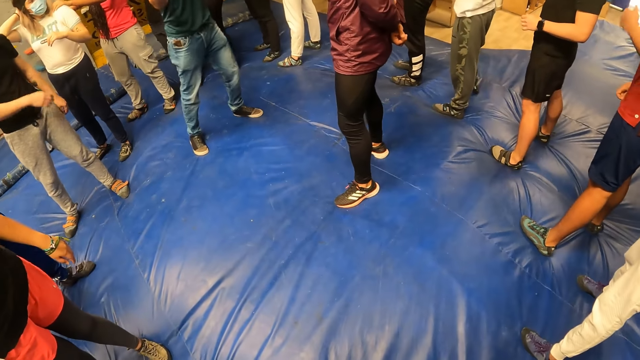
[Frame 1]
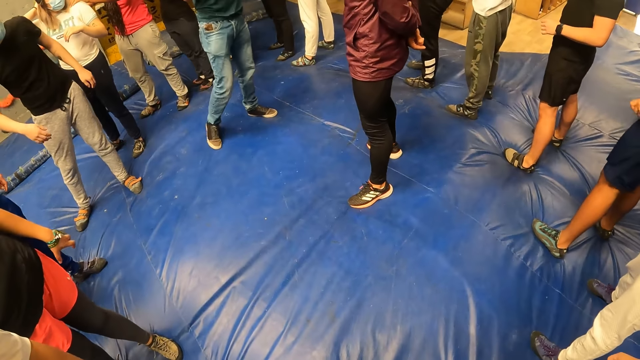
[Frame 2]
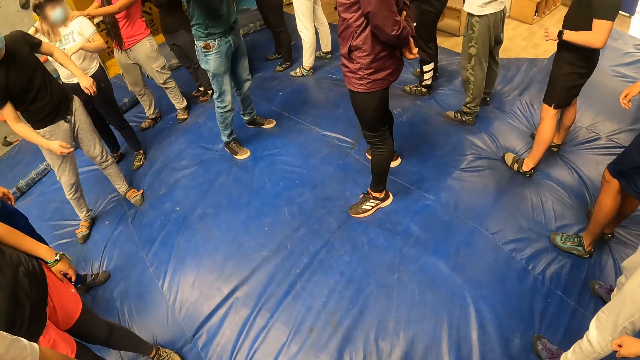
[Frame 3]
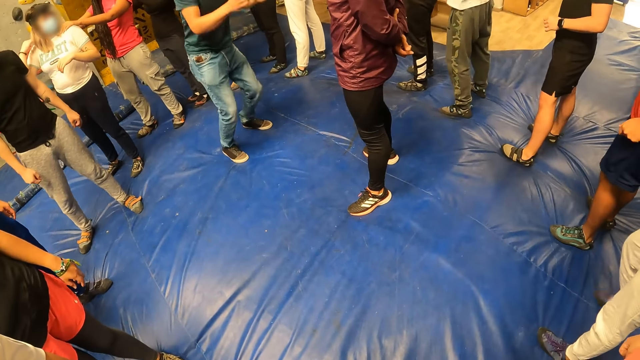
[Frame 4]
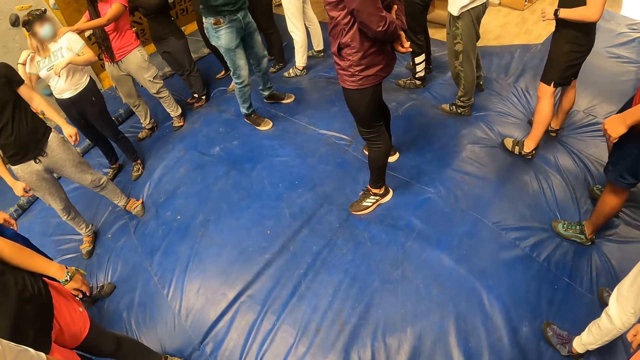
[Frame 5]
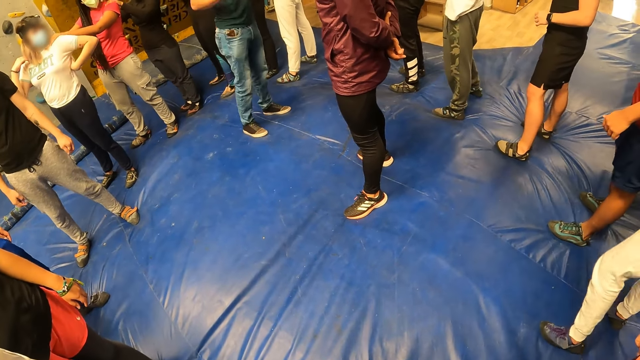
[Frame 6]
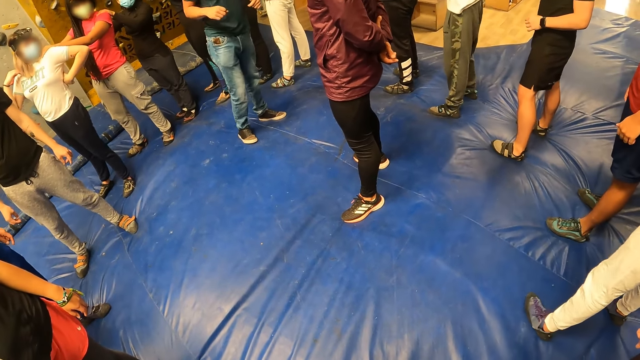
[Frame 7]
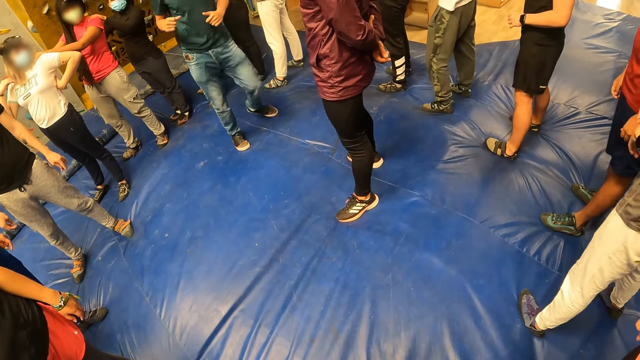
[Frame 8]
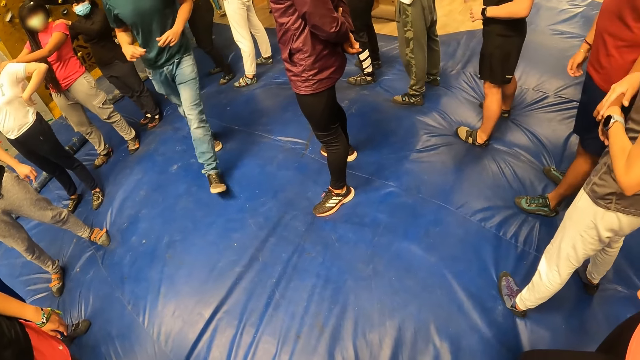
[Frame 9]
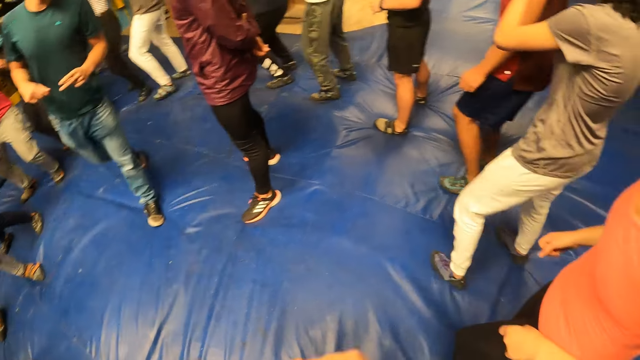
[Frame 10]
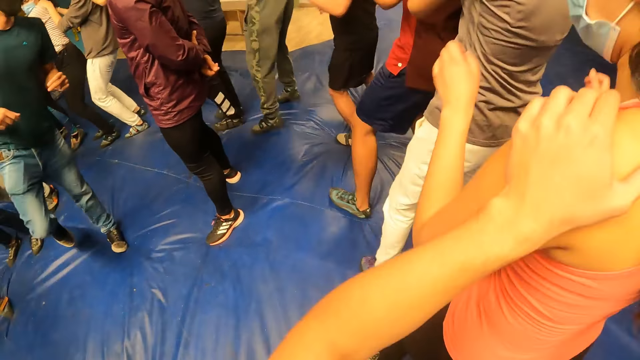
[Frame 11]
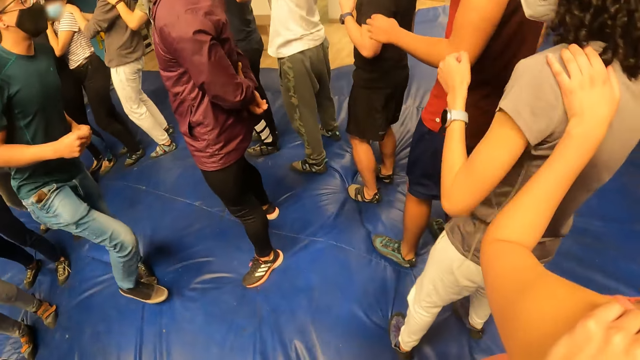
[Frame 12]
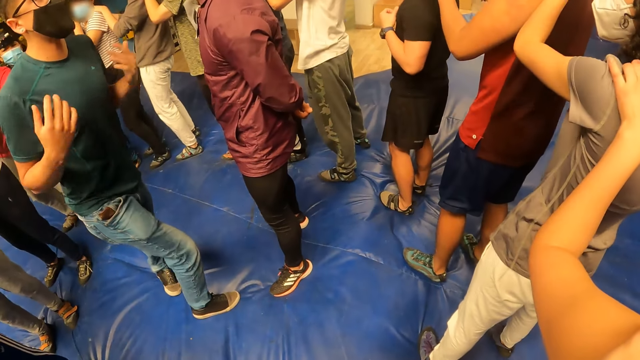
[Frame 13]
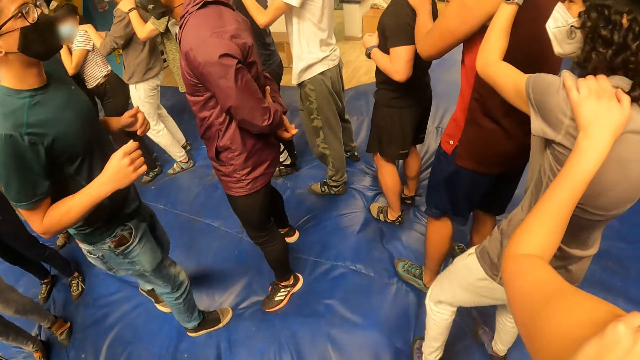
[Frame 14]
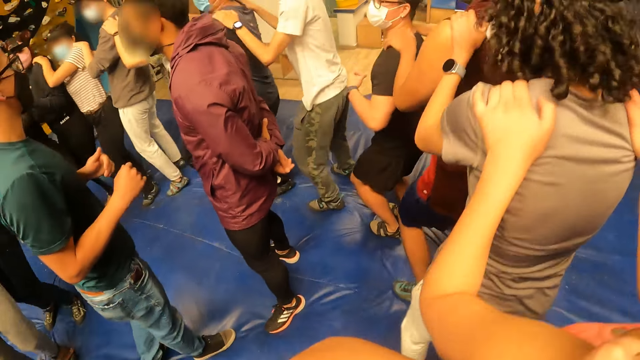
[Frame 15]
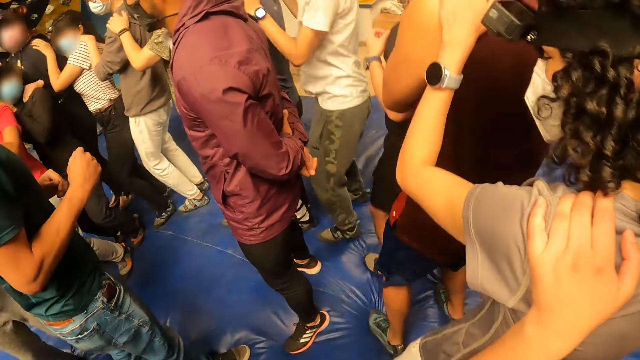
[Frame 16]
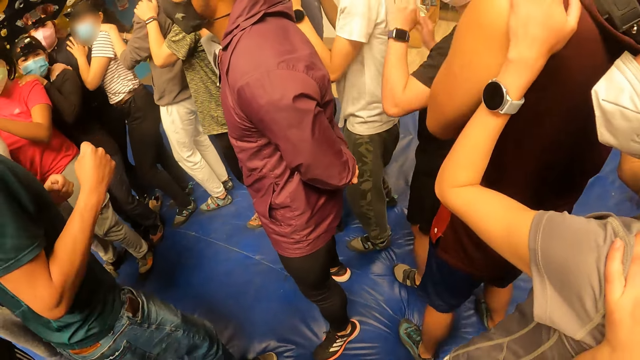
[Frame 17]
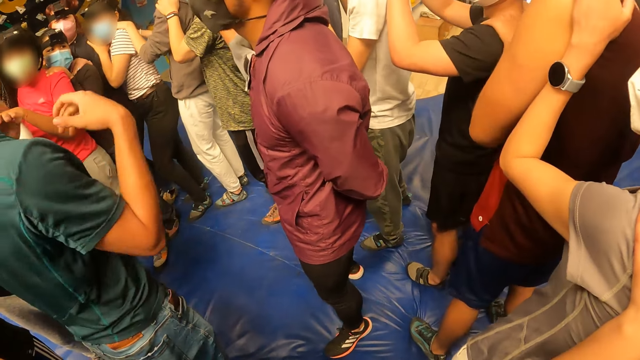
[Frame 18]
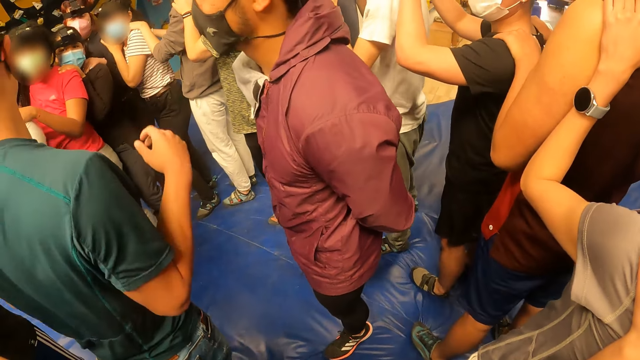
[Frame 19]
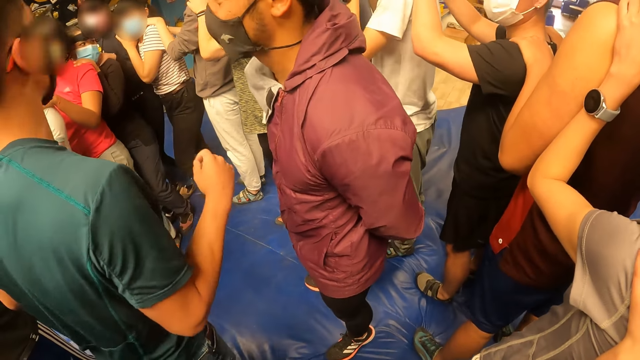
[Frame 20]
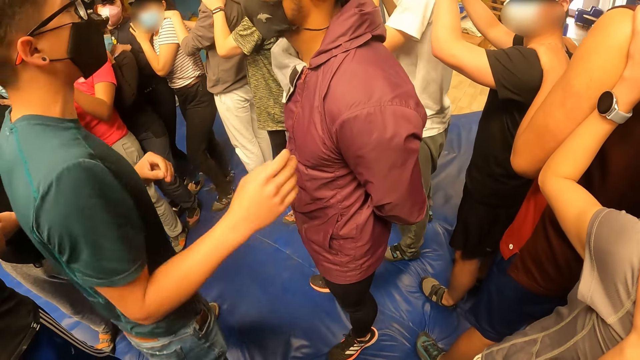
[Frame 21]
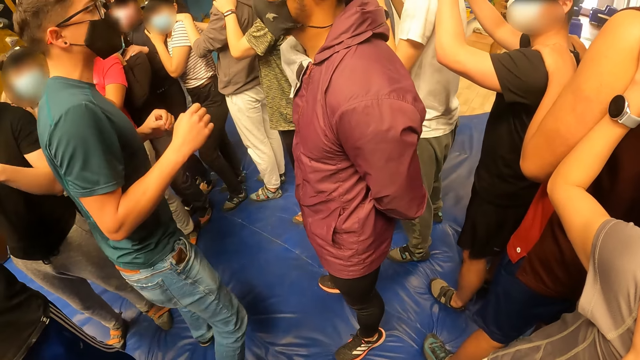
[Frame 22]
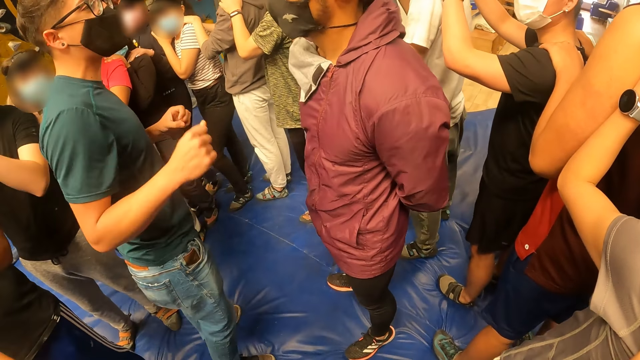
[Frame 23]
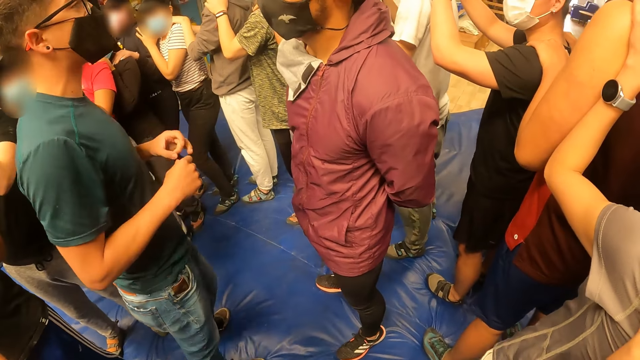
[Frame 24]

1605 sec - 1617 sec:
The first man exercises. The camera wearer places her left hand on a woman's left shoulder. She exercises with the group of people round the first man and the other man.

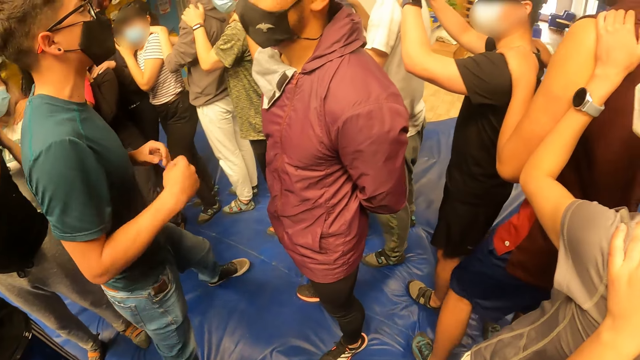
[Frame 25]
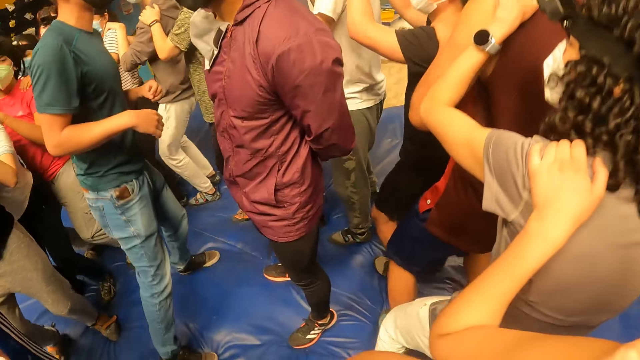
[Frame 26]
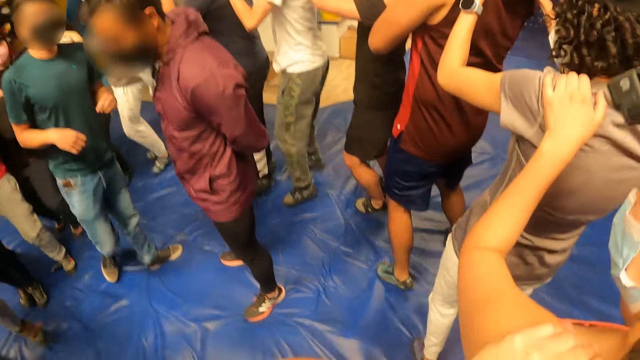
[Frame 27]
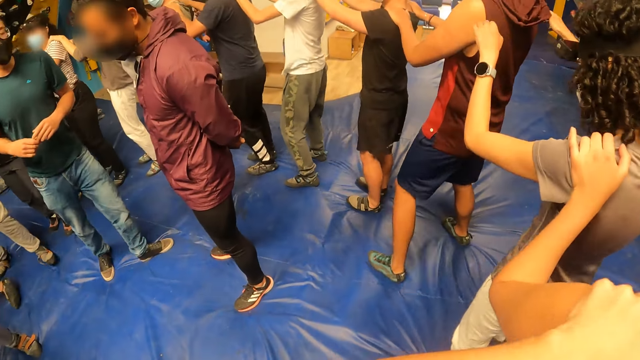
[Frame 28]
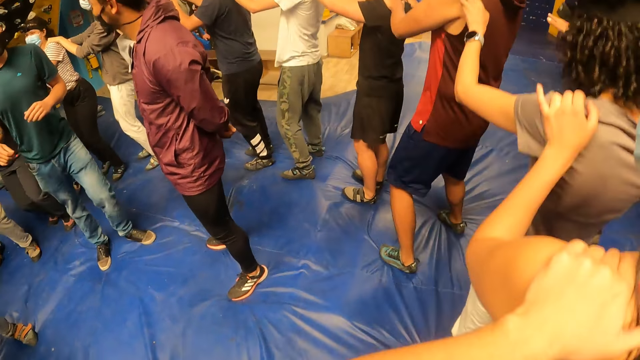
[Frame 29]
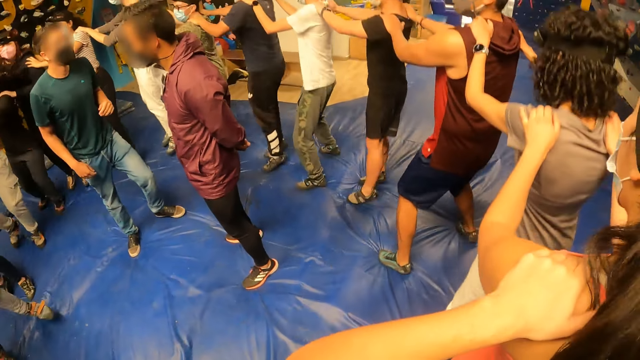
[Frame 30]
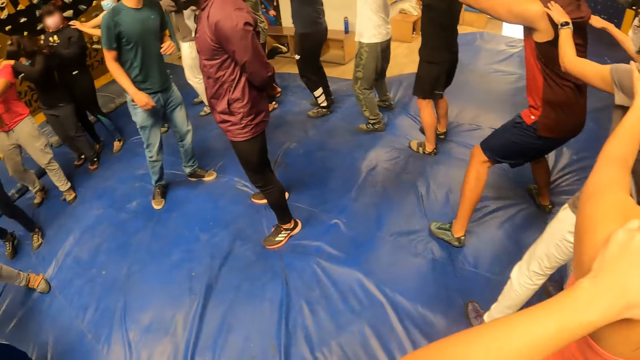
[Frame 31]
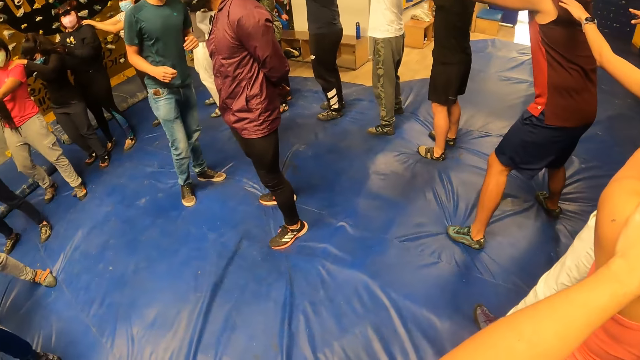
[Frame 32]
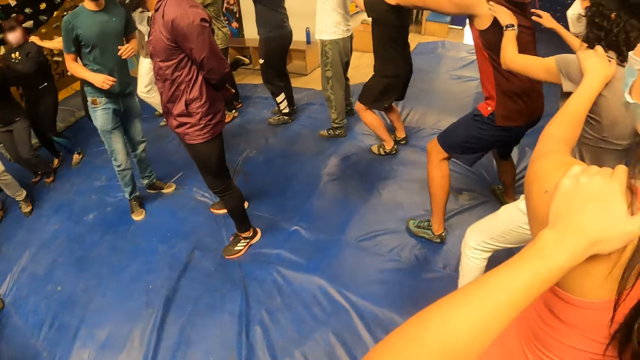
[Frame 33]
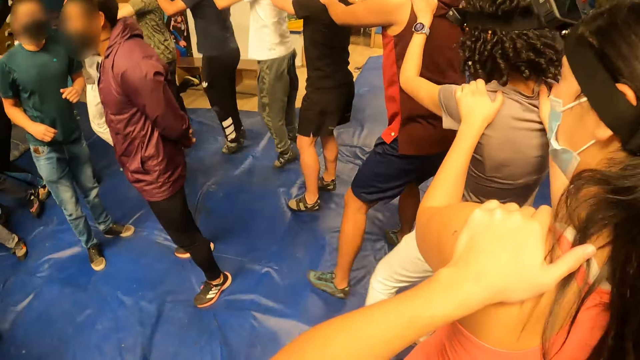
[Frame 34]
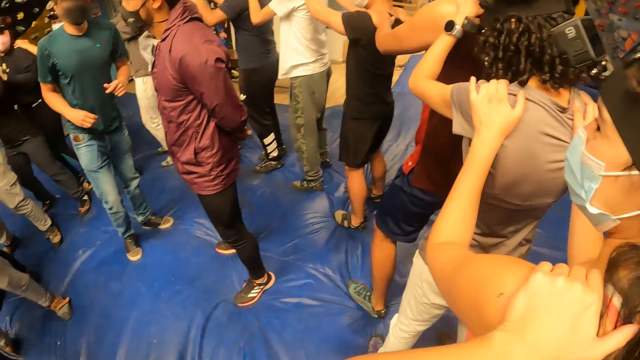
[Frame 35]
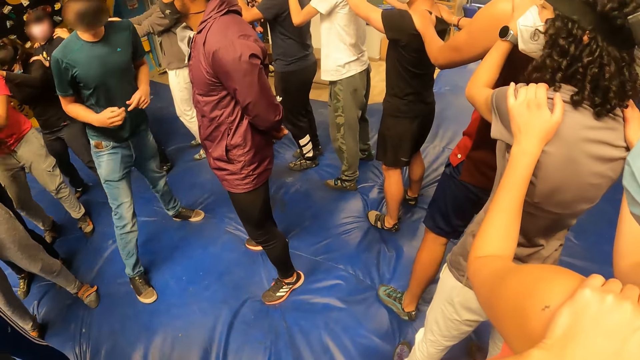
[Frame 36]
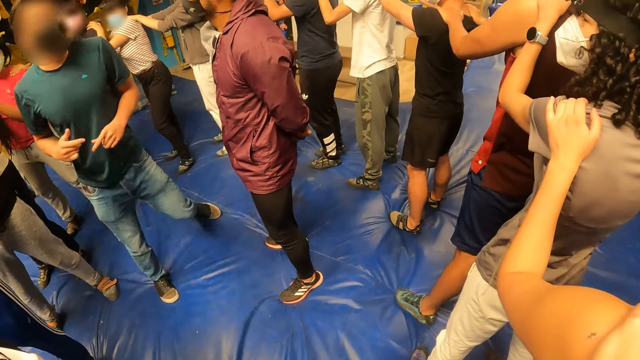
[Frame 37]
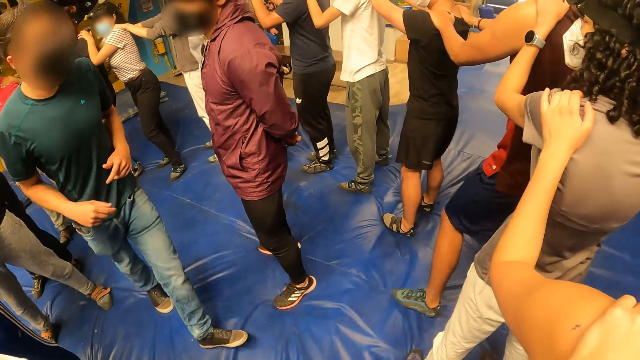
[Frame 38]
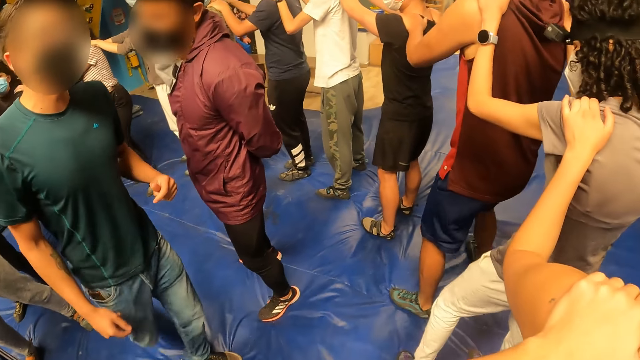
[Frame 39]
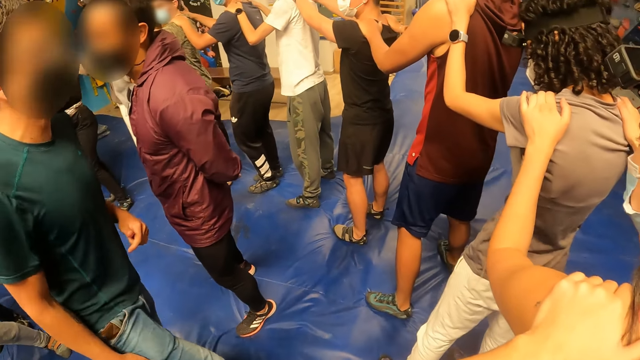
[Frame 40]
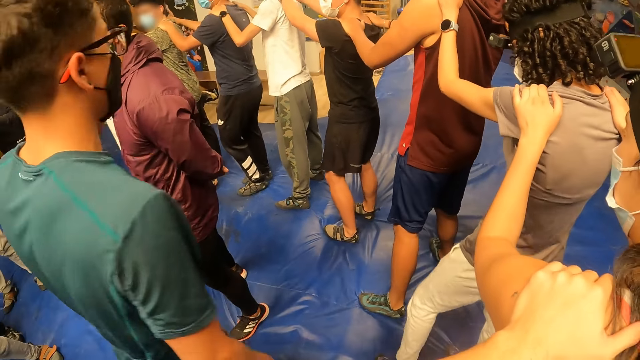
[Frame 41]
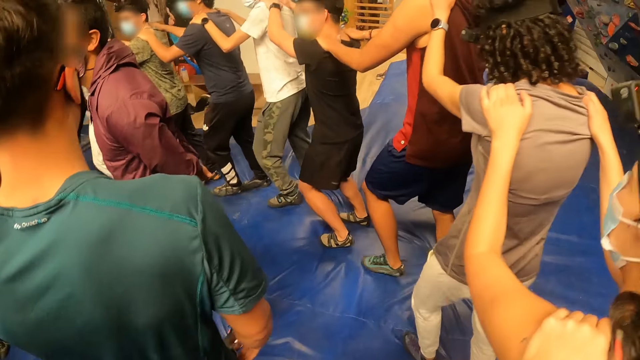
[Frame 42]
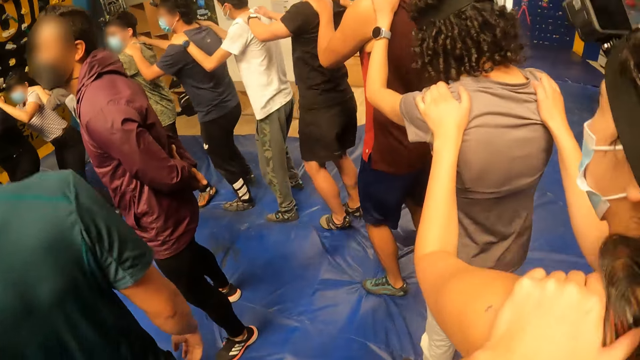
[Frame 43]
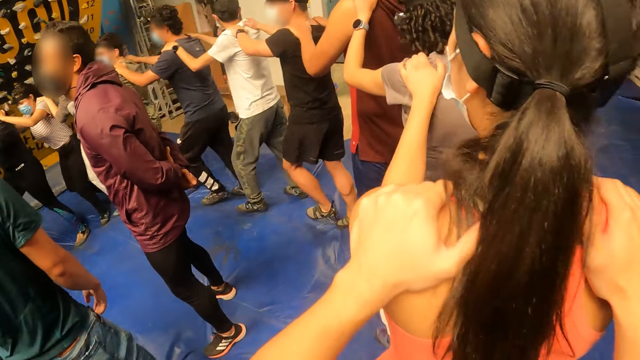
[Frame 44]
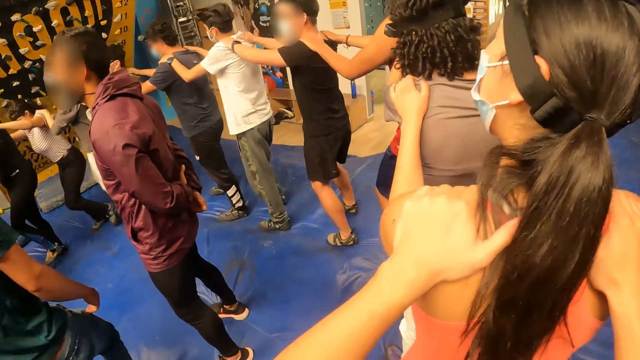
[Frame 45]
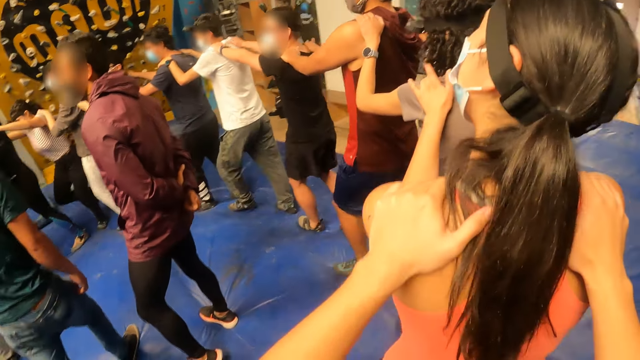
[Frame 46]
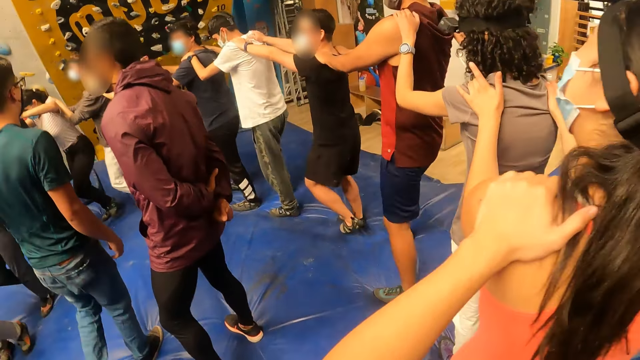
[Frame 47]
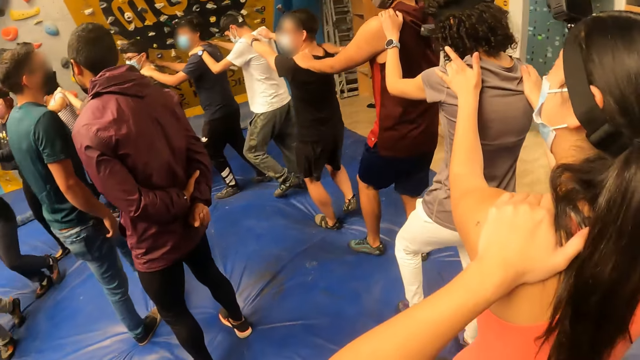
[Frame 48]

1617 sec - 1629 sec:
The camera wearer walks with the group of people round the first man and the other man.
